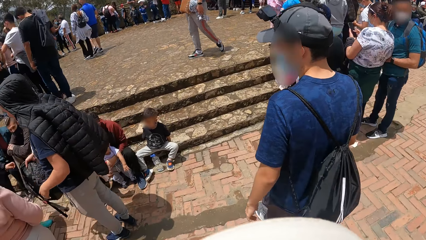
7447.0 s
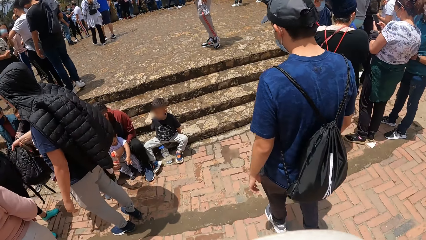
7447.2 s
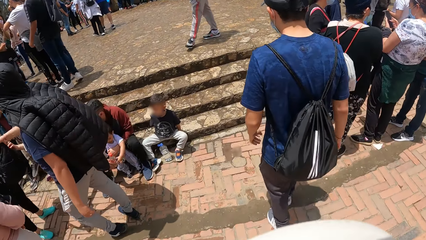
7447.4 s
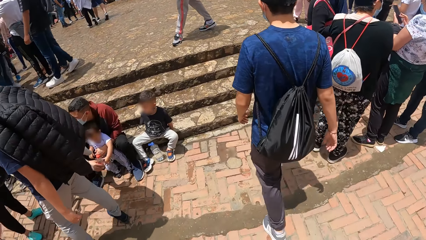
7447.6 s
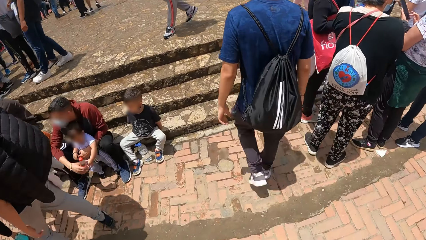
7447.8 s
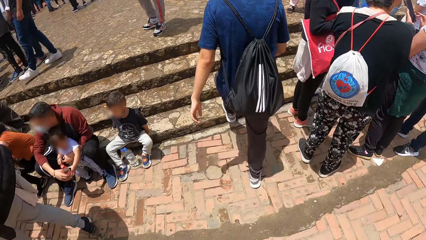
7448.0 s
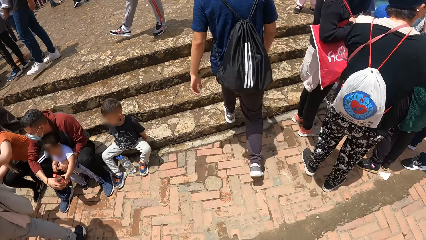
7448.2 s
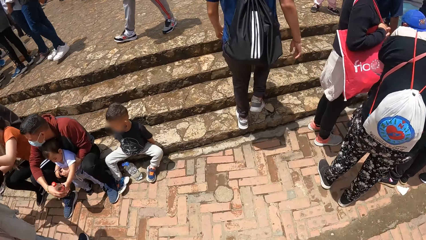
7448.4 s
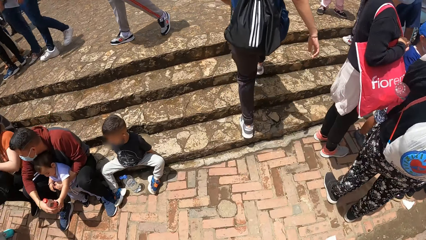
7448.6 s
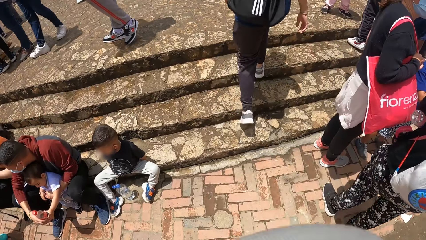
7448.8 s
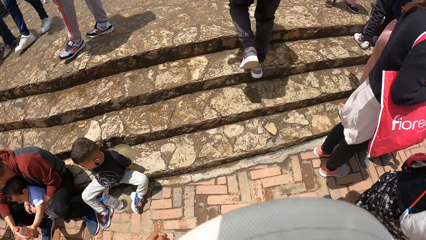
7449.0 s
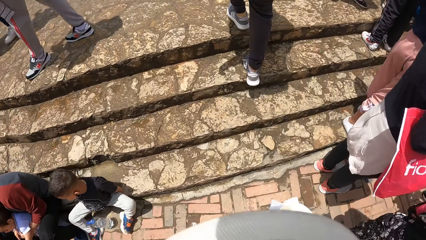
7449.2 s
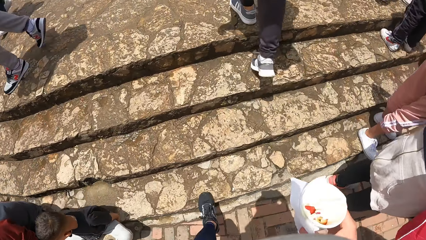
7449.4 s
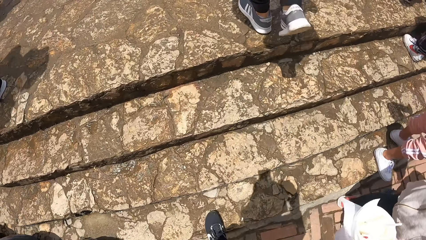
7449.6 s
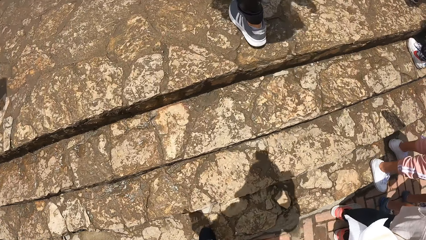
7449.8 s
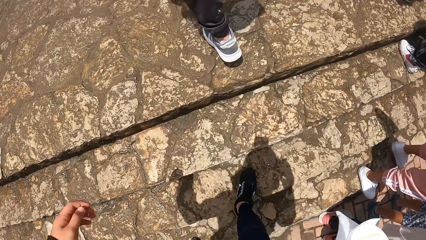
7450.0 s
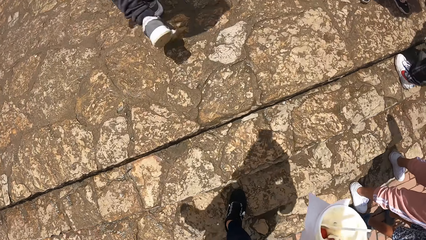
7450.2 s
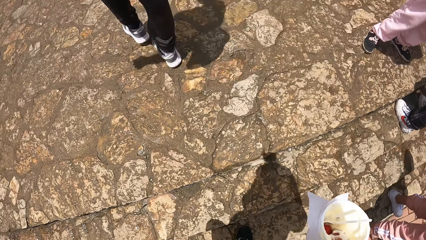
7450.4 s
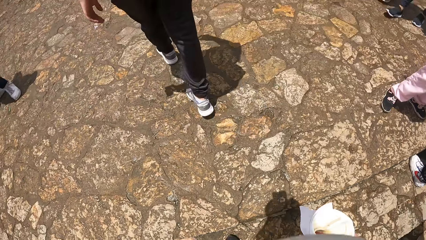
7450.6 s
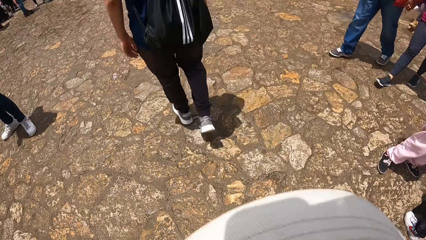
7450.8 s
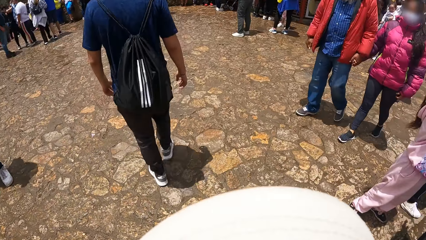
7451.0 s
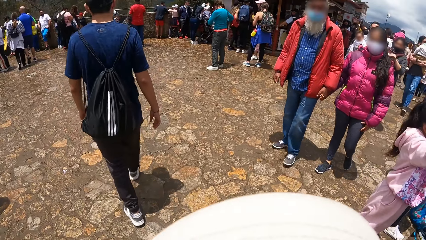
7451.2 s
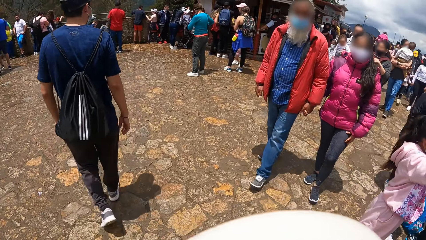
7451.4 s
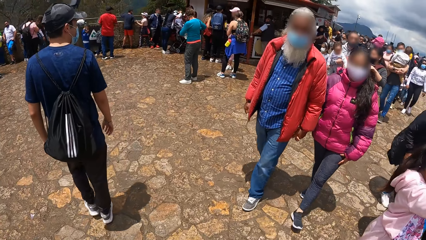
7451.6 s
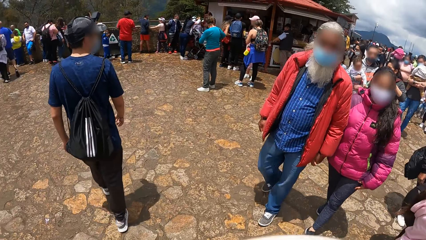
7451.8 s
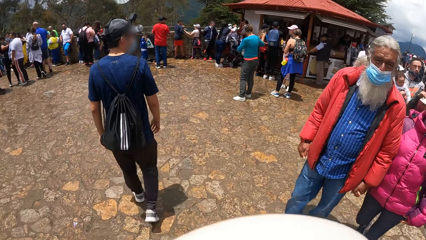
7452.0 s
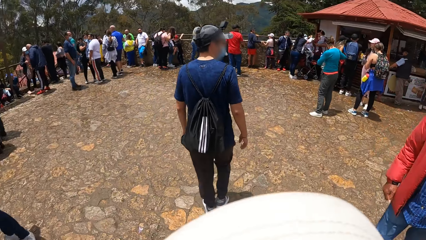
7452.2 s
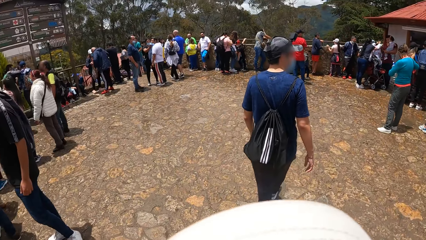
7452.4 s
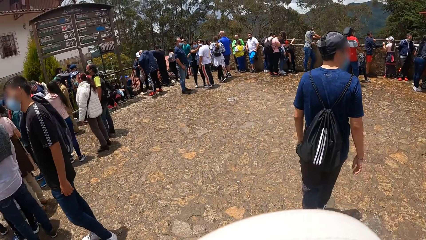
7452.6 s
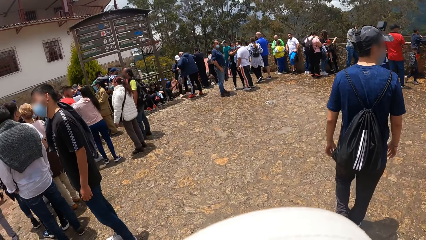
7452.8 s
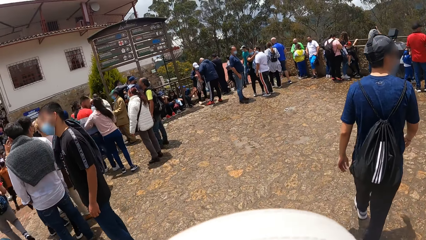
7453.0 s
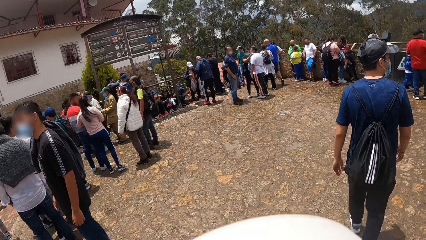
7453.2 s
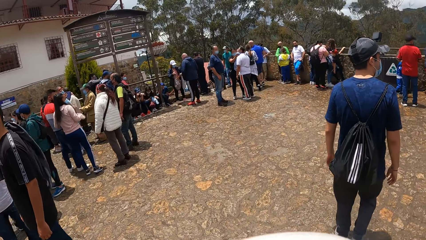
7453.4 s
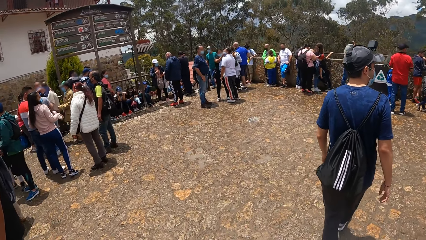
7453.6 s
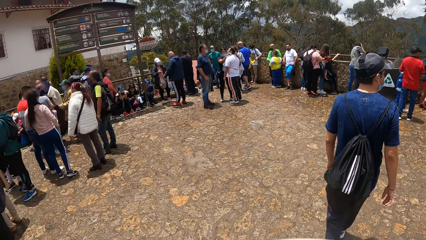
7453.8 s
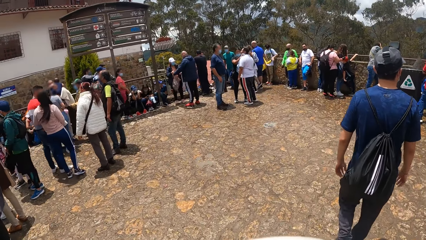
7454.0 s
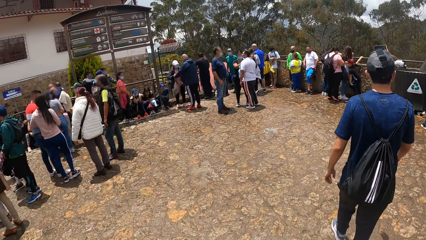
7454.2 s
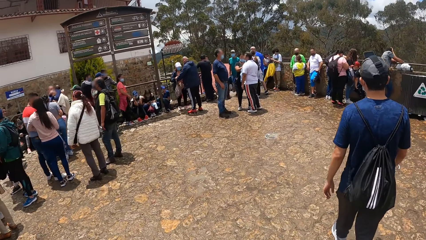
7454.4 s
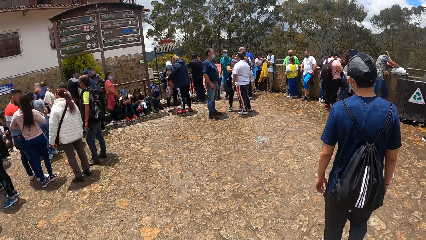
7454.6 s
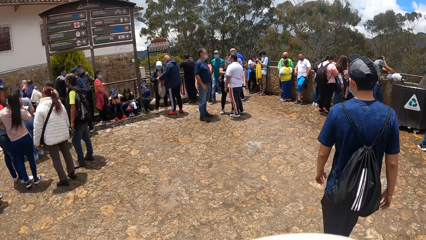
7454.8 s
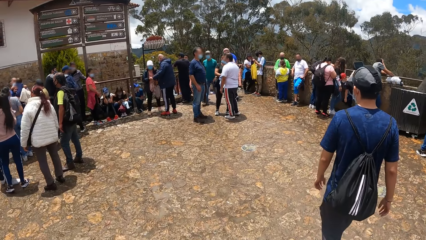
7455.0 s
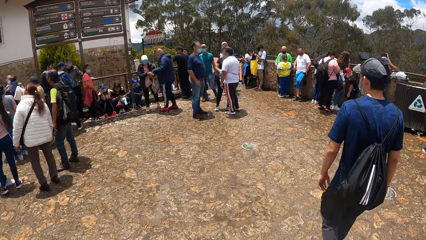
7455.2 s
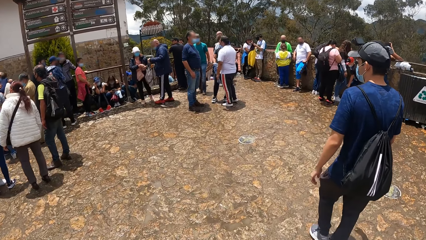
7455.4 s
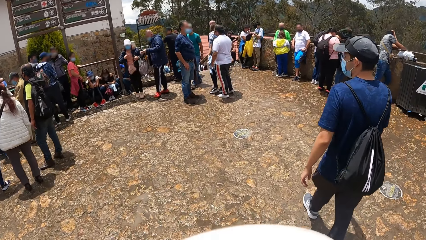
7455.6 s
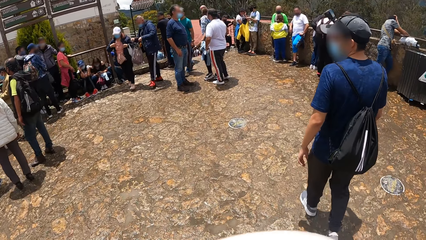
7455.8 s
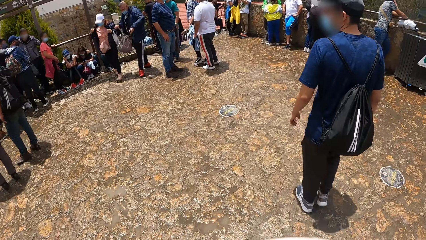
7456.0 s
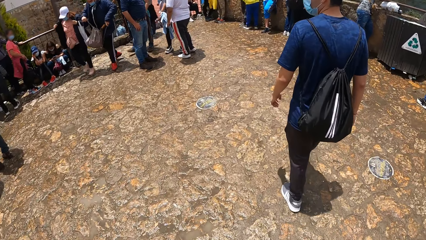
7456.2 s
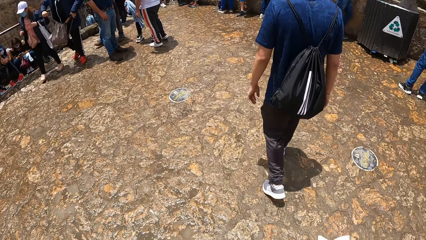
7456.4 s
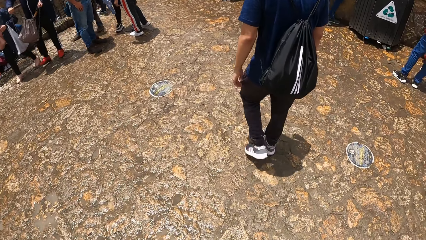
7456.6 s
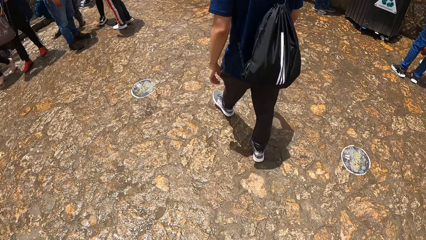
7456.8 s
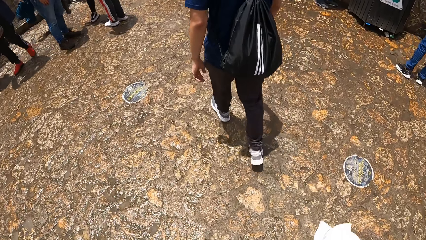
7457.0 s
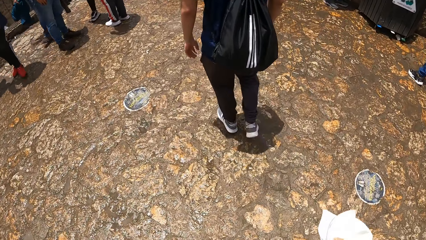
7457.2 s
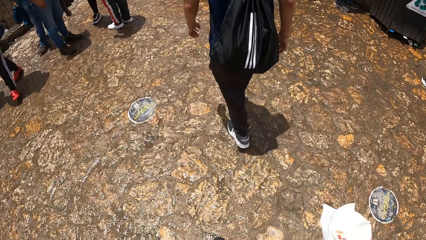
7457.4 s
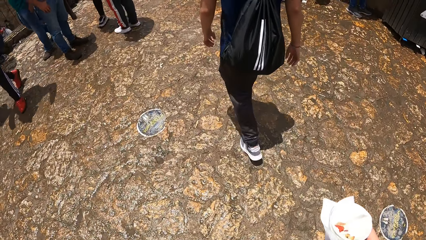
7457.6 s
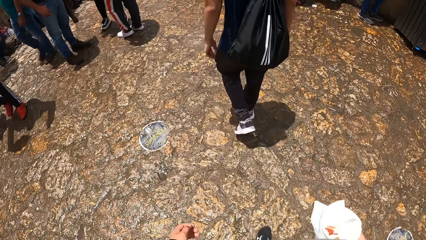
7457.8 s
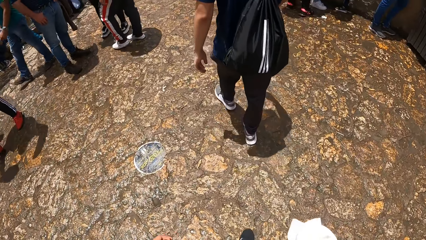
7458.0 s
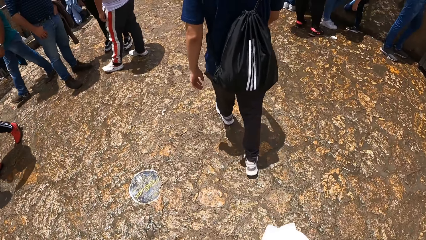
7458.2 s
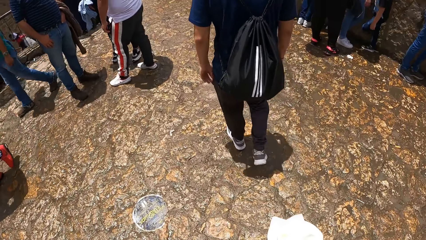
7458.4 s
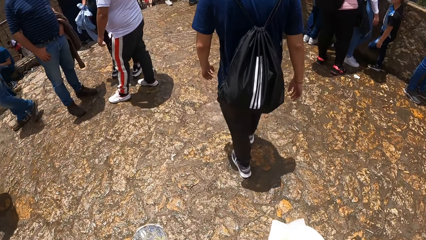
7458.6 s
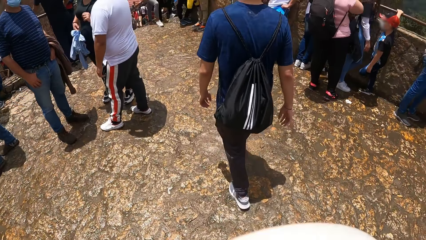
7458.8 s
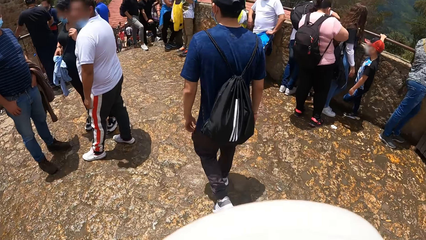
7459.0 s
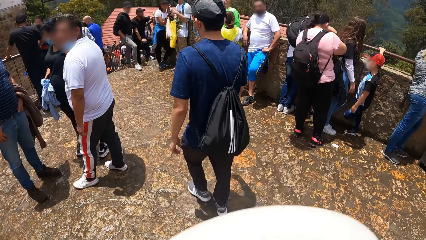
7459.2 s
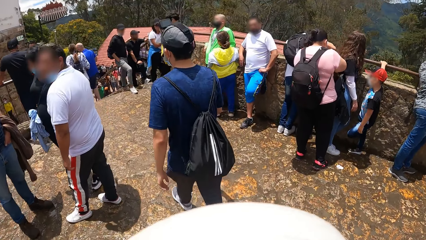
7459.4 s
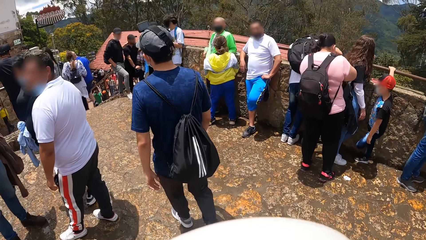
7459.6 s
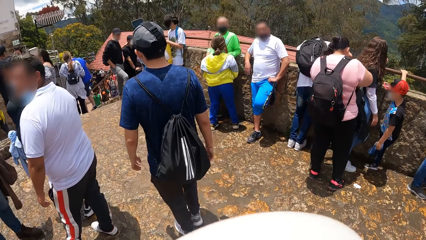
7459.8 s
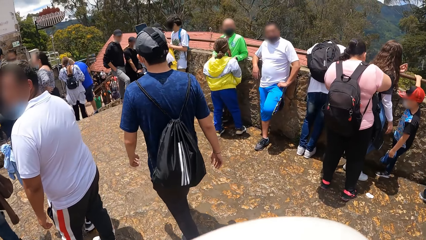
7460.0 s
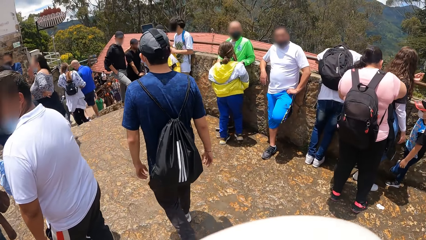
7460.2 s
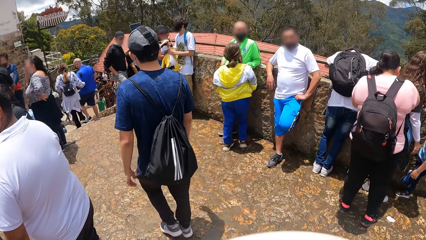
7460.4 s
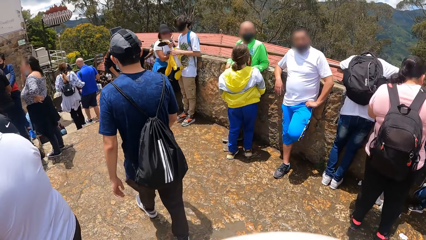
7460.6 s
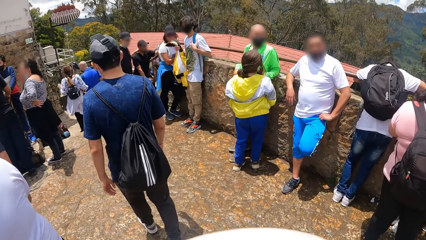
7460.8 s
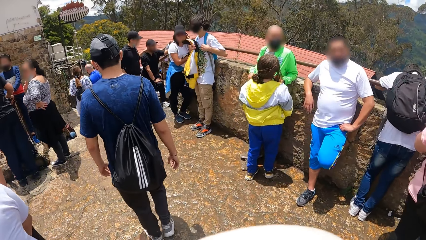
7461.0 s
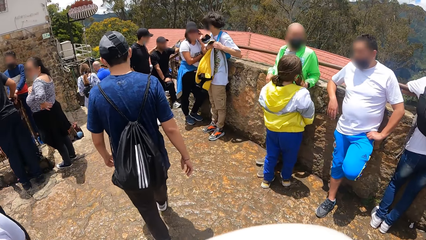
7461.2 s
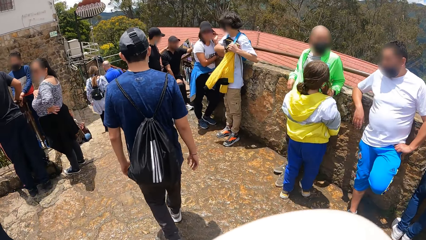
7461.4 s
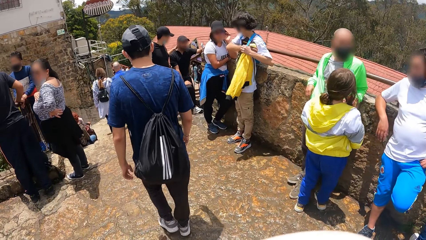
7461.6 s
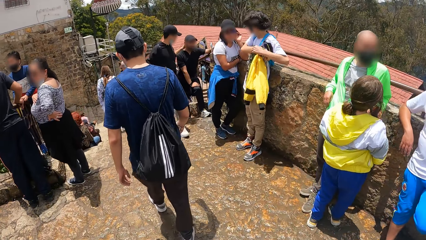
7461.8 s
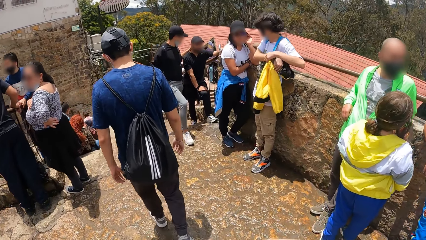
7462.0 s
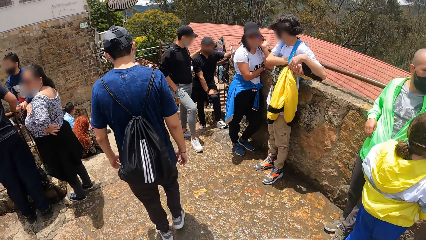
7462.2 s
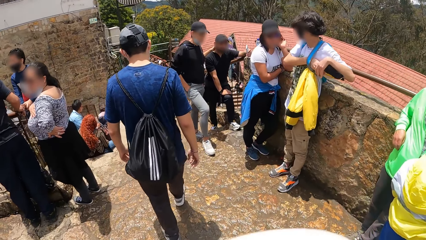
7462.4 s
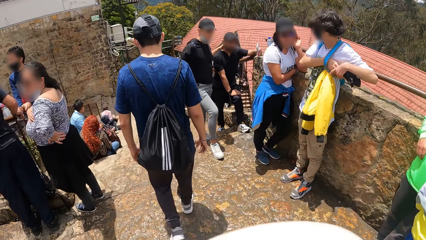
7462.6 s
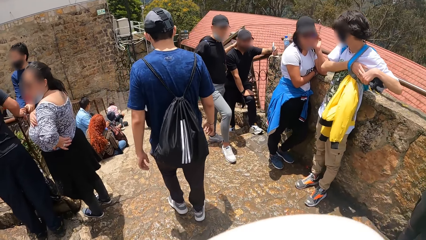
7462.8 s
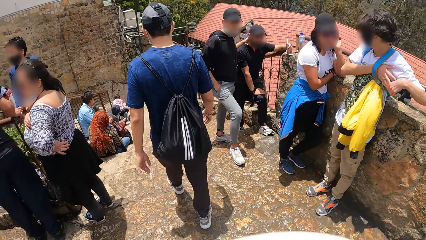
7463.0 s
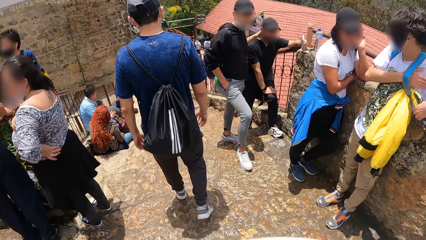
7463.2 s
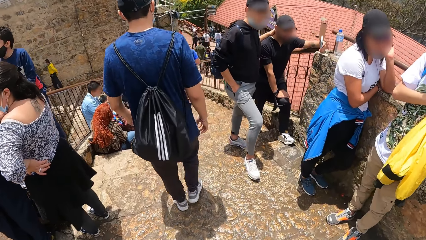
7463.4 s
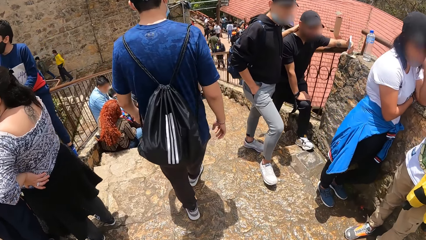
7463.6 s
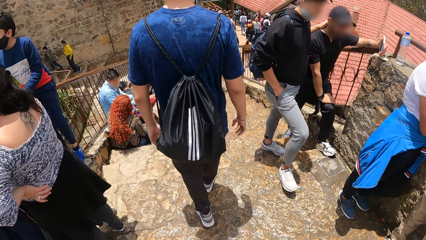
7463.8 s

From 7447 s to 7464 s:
The man climbs the stairs. The camera wearer climbs the stairs. The man walks on a road. The camera wearer walks on the road.
